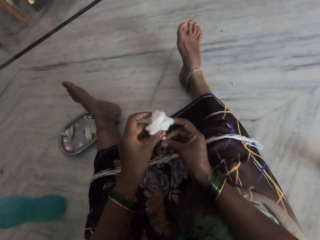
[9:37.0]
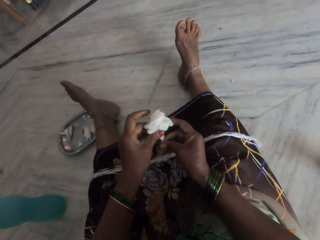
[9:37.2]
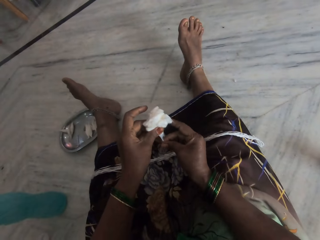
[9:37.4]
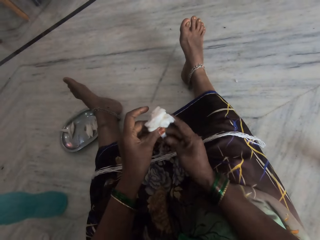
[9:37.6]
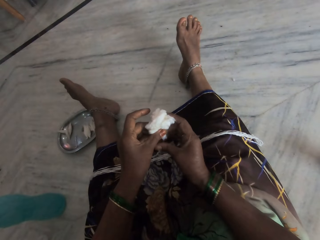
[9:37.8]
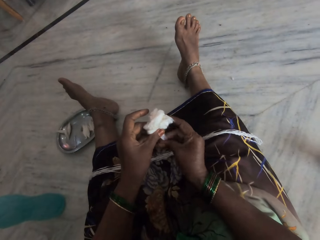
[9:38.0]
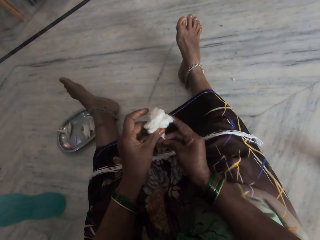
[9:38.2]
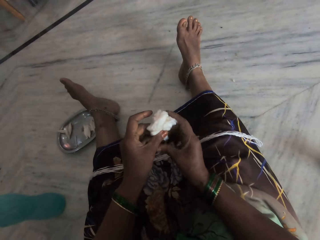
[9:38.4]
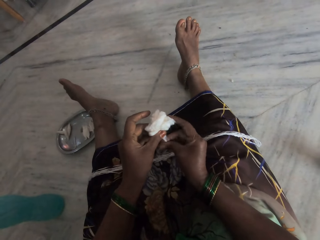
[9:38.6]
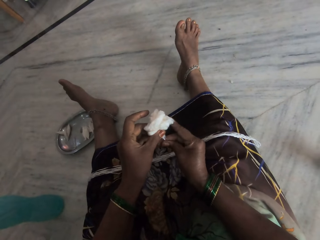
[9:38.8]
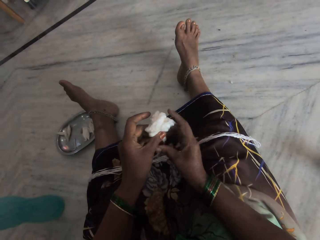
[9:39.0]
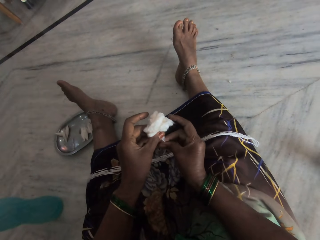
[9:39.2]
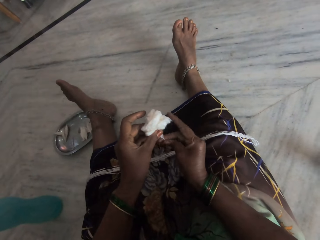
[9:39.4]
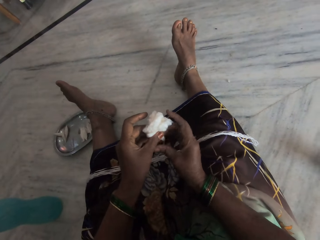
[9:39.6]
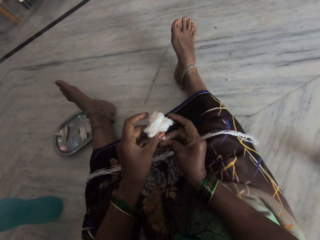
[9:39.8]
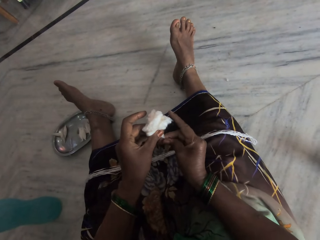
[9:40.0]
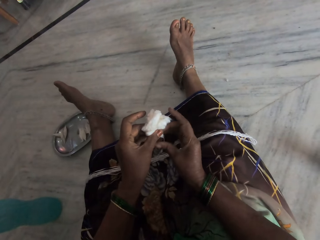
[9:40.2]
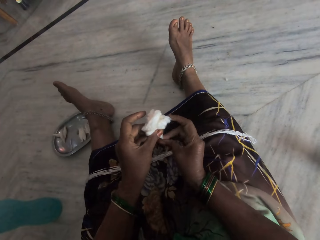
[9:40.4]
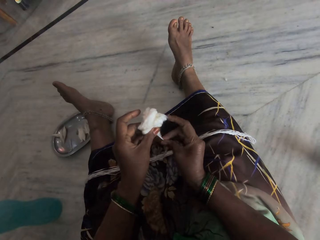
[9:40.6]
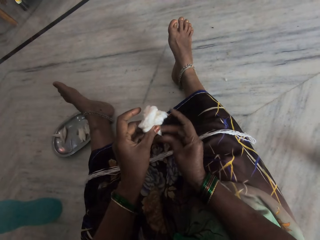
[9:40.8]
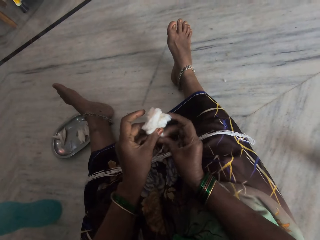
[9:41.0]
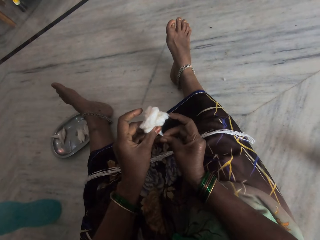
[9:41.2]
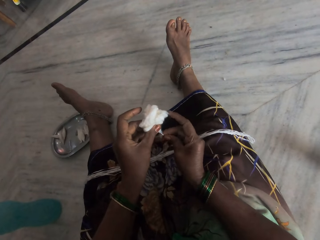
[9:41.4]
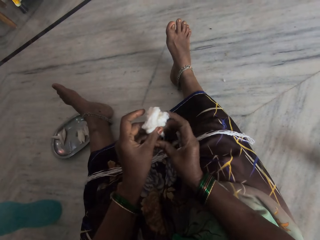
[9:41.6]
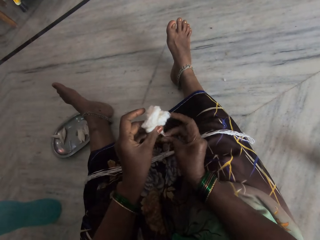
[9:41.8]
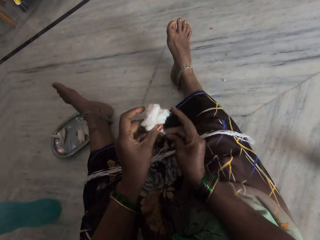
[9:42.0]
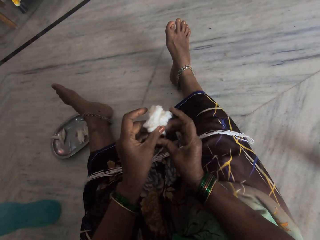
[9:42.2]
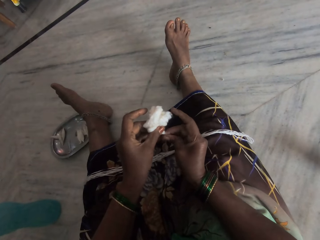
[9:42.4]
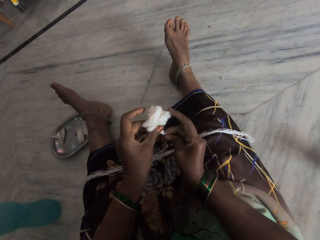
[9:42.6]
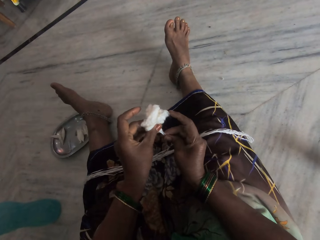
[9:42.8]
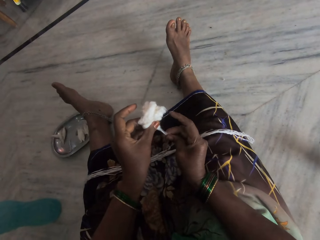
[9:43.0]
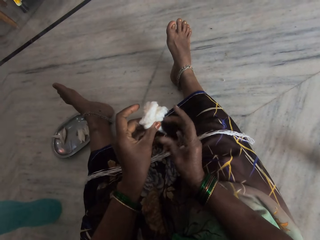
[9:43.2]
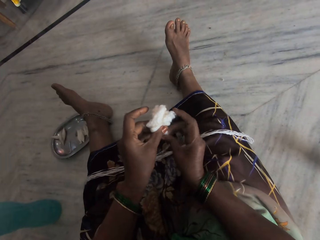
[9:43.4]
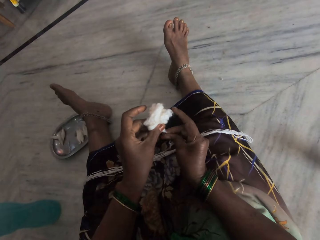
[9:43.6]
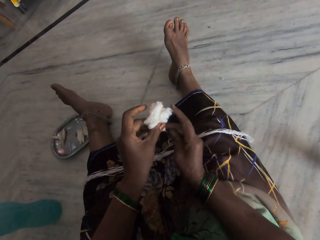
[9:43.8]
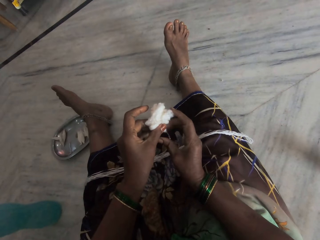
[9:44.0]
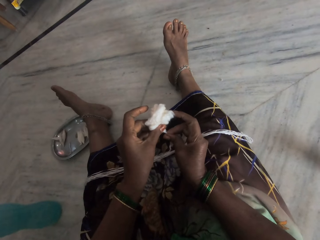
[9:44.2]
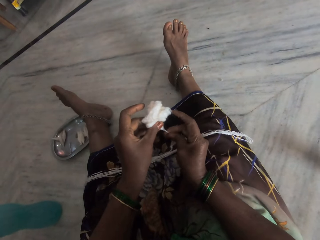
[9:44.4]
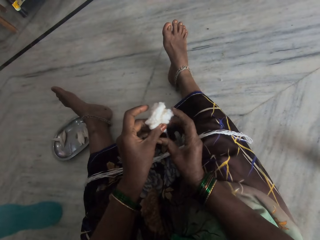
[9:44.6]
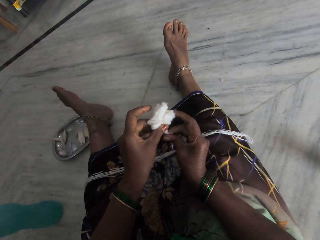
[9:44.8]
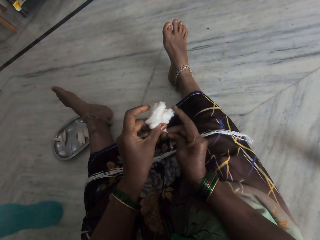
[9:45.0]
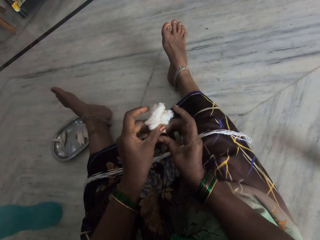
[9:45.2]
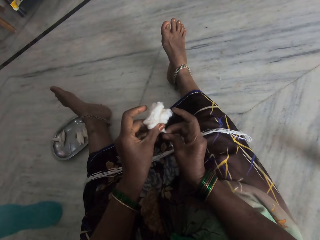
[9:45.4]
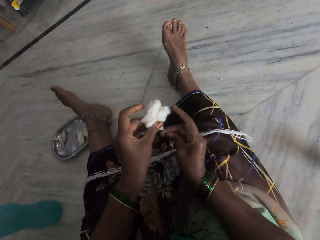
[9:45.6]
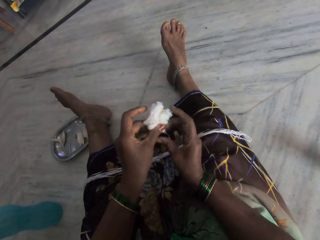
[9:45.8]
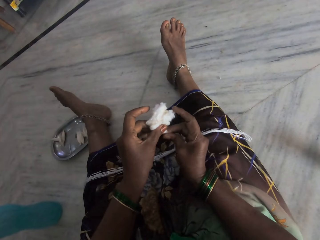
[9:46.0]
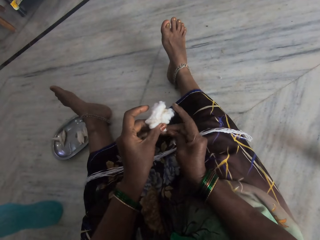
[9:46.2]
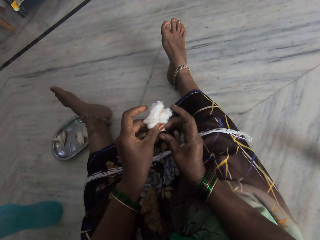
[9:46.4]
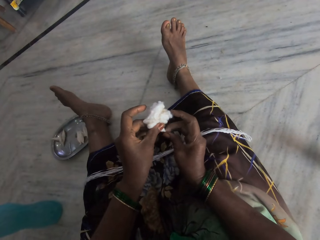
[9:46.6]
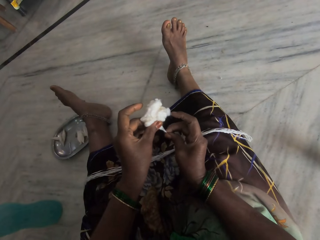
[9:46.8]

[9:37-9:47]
The camera wearer rolls the cotton clump into a thread.

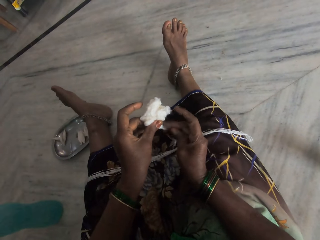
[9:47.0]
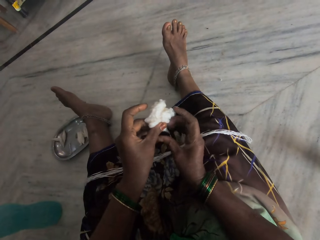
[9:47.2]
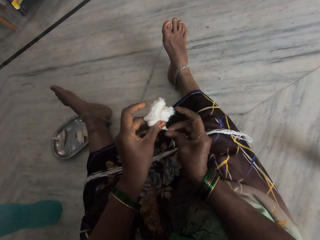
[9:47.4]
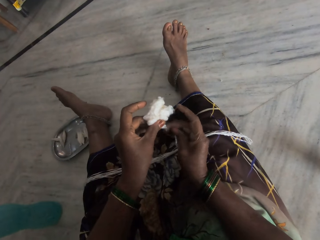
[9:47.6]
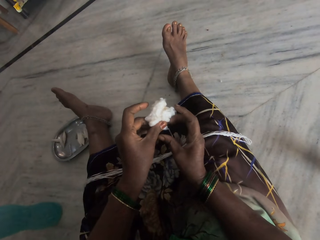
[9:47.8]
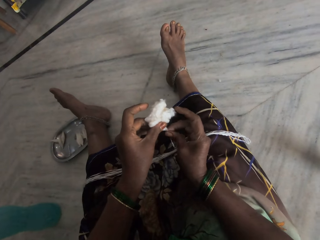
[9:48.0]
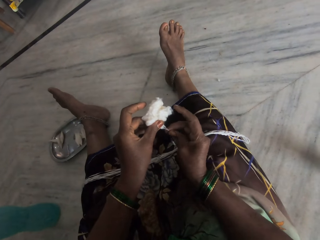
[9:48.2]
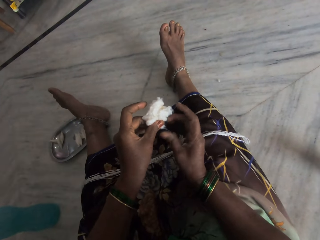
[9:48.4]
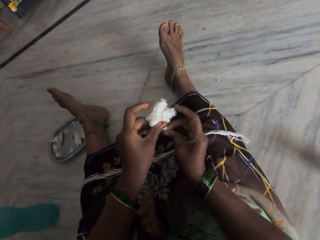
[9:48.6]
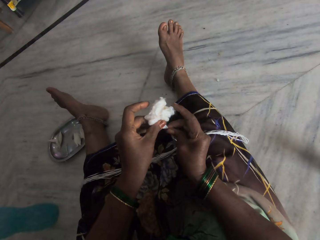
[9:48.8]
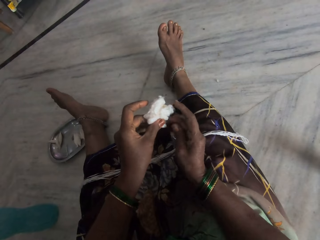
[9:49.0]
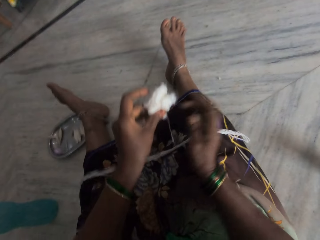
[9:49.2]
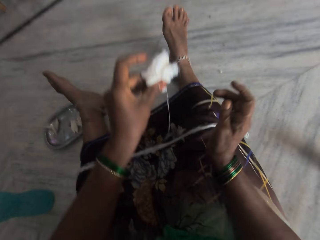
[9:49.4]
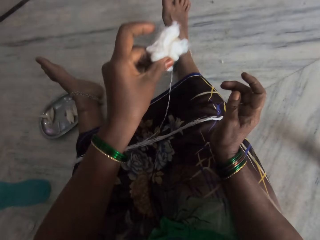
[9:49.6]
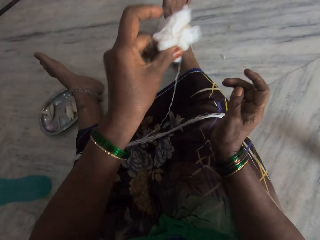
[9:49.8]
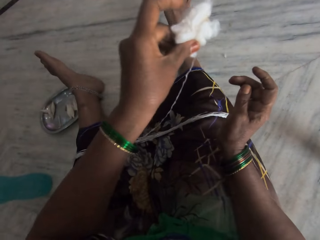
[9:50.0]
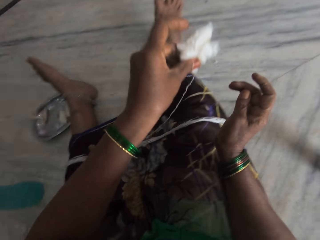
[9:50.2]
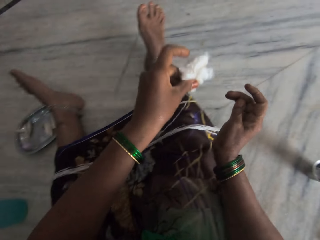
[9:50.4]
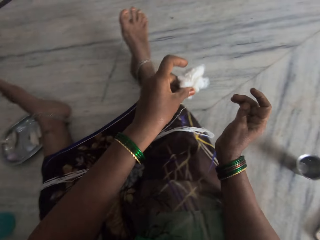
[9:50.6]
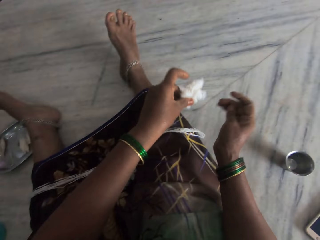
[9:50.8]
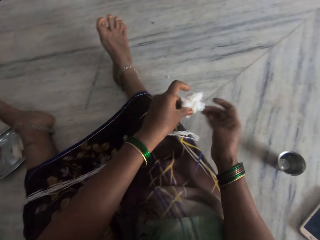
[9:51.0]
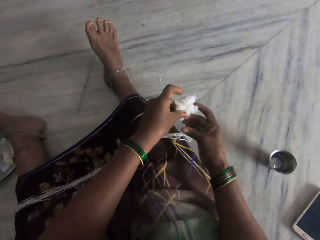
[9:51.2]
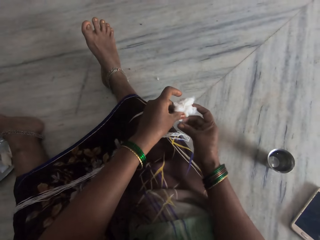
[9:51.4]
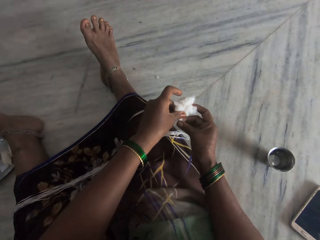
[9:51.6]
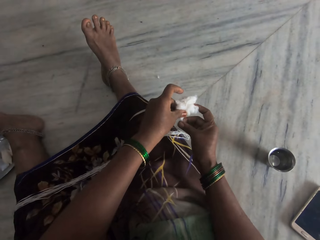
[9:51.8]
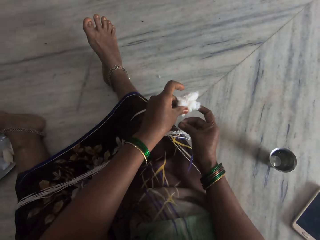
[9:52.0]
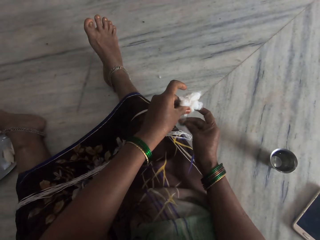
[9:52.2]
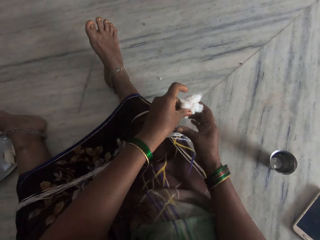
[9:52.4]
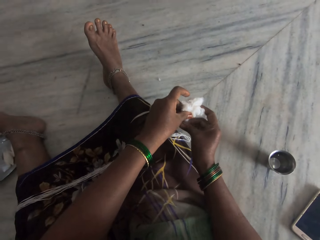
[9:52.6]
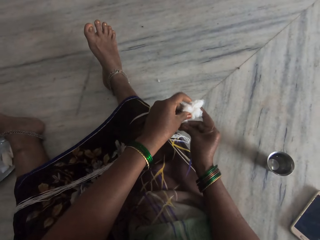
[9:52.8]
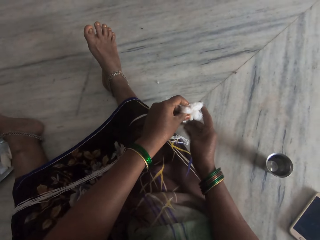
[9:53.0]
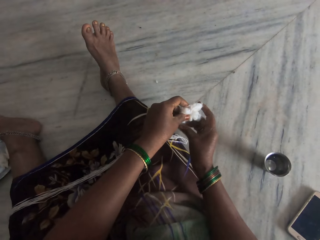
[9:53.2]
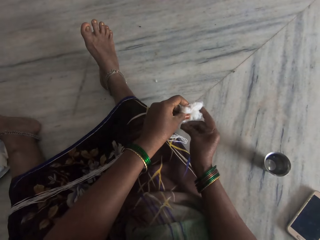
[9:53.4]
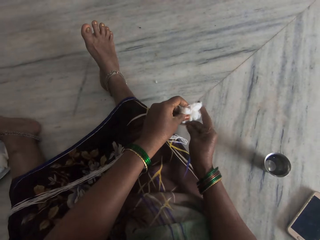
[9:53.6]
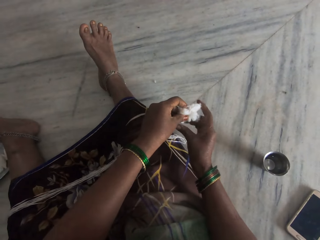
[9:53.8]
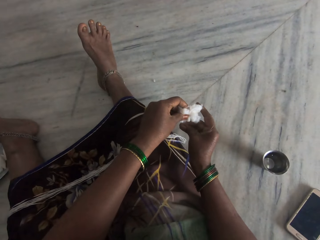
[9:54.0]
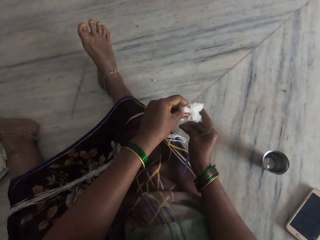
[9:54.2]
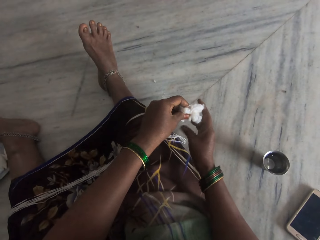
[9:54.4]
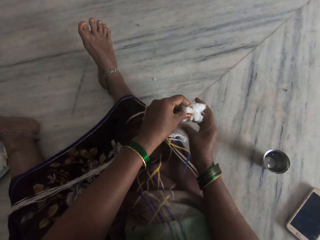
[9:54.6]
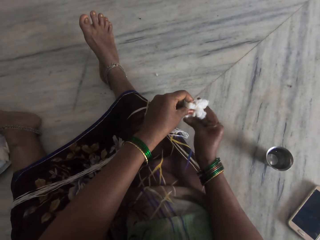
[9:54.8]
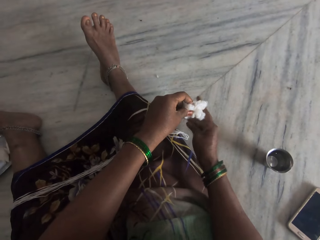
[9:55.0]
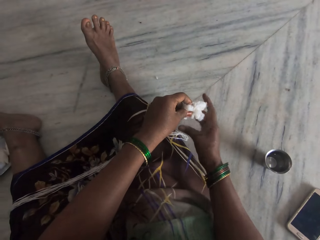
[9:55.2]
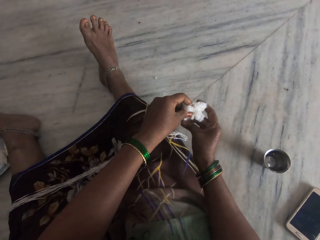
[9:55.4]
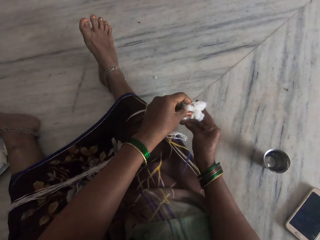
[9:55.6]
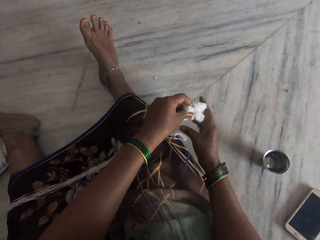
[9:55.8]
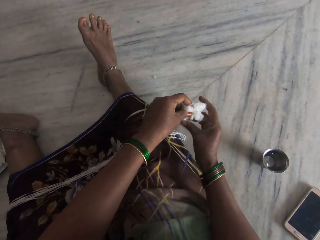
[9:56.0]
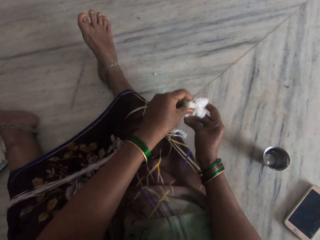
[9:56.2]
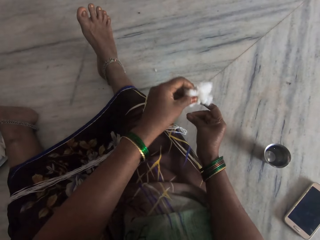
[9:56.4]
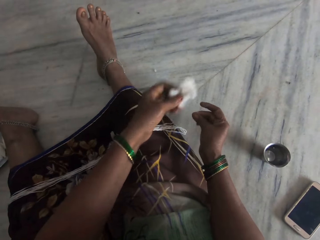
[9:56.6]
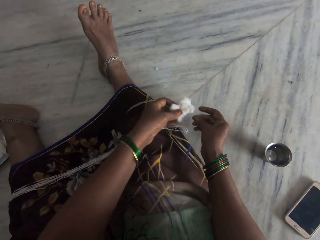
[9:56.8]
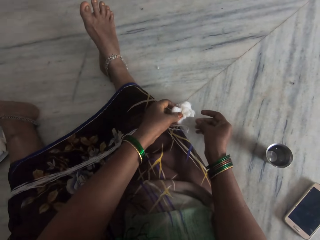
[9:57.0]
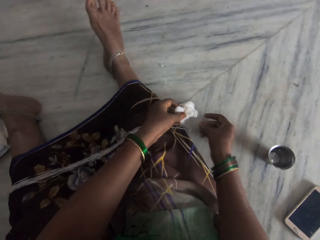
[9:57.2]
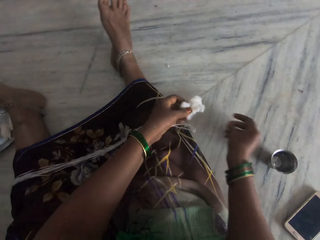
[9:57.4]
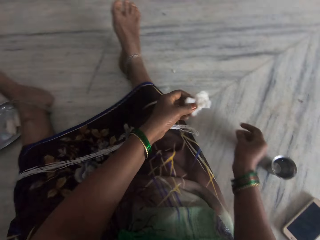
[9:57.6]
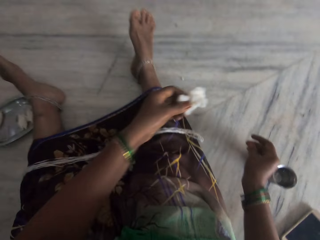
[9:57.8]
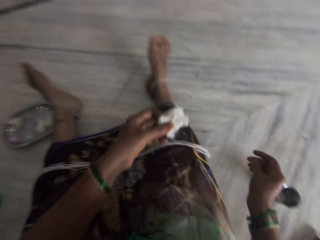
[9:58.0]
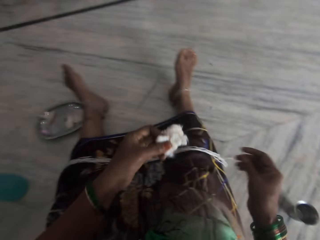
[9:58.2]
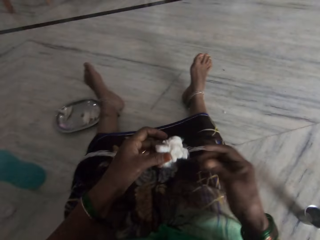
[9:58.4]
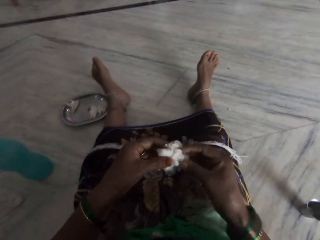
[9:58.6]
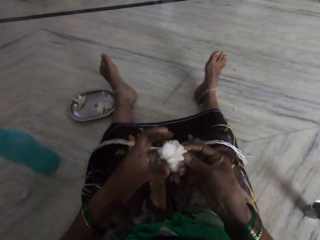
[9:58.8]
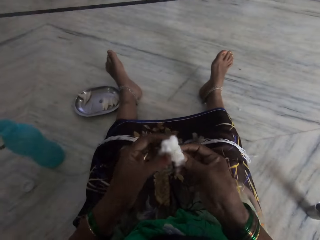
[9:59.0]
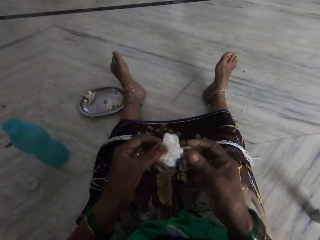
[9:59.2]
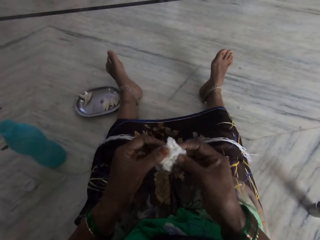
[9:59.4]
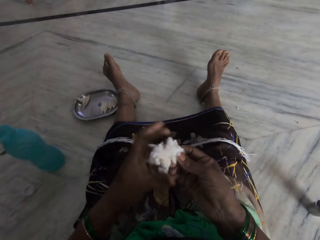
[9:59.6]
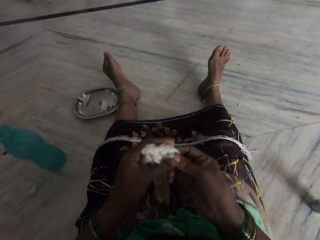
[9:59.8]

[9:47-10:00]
The camera wearer lifts the cotton wool. She lays the thread on her lap. She rolls the cotton clump into a thread. She stops smoothening the cotton wool.
